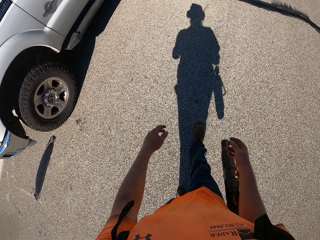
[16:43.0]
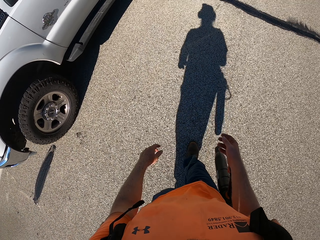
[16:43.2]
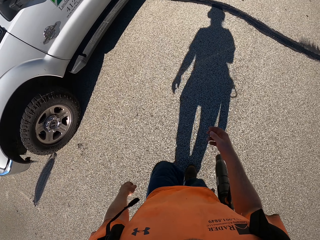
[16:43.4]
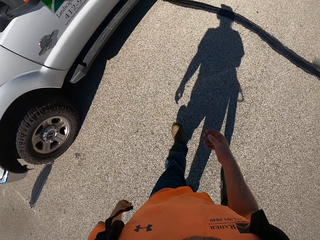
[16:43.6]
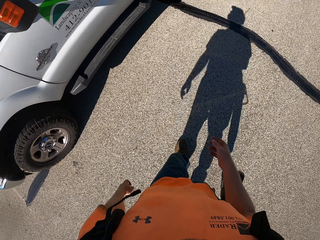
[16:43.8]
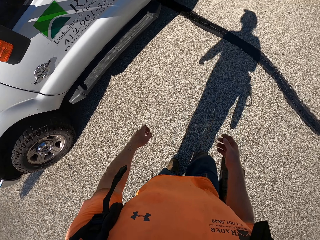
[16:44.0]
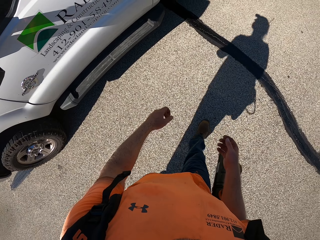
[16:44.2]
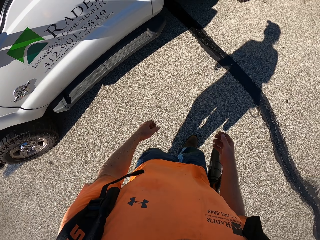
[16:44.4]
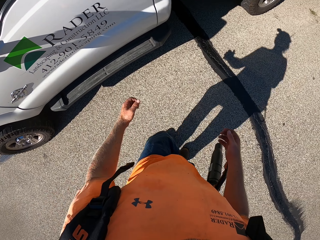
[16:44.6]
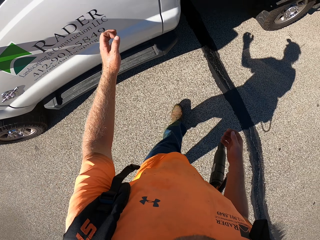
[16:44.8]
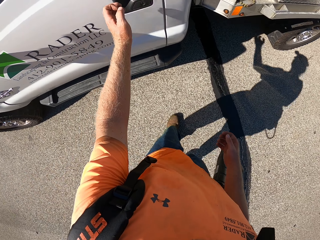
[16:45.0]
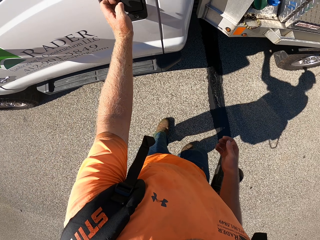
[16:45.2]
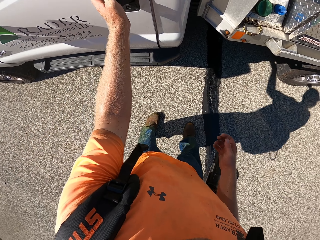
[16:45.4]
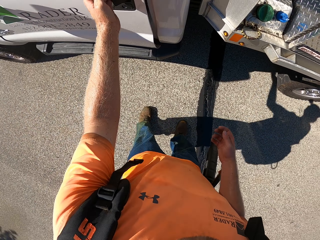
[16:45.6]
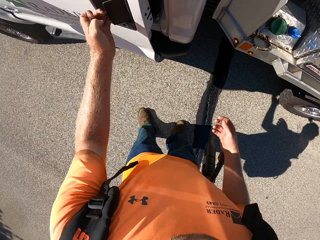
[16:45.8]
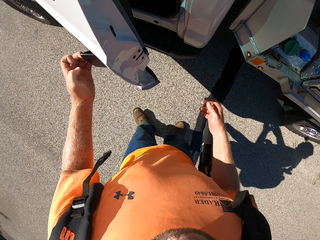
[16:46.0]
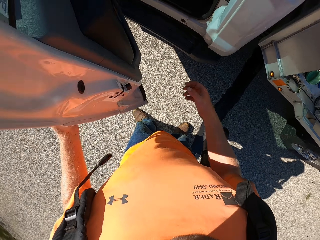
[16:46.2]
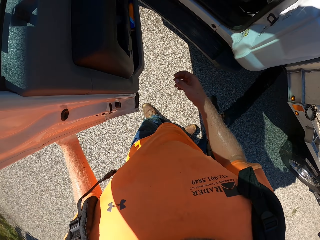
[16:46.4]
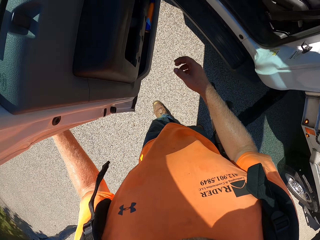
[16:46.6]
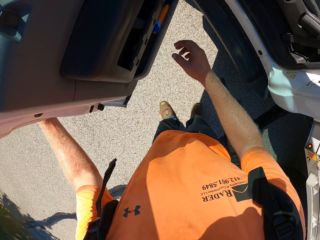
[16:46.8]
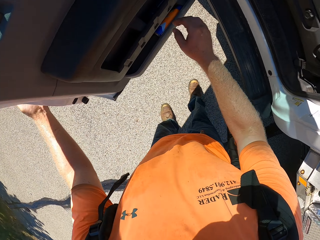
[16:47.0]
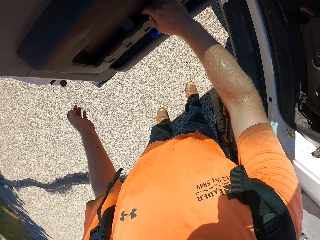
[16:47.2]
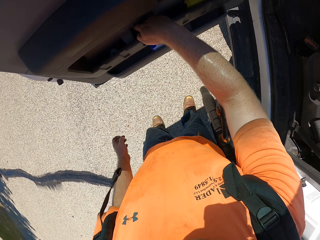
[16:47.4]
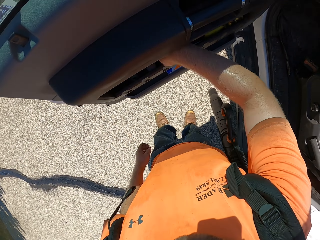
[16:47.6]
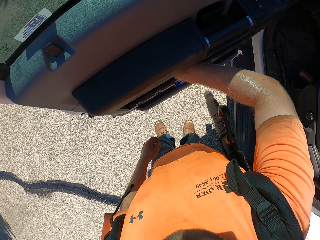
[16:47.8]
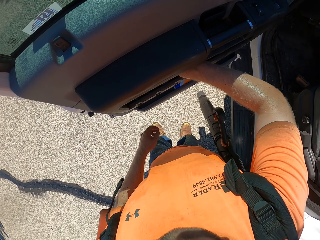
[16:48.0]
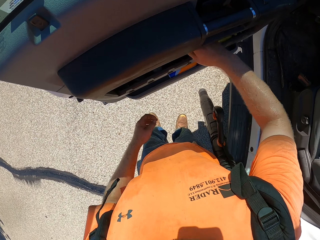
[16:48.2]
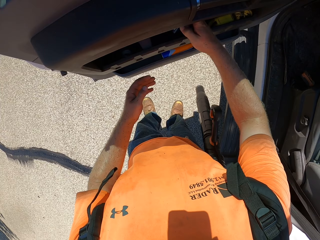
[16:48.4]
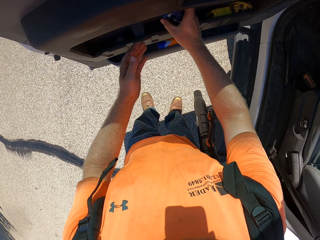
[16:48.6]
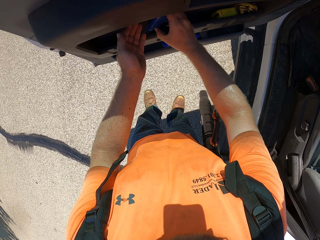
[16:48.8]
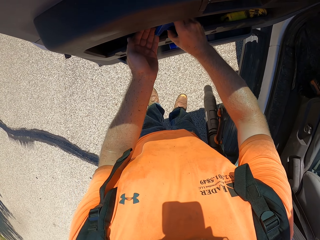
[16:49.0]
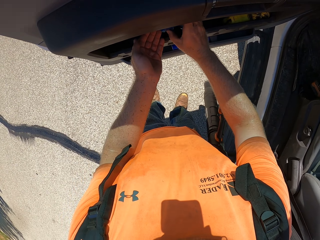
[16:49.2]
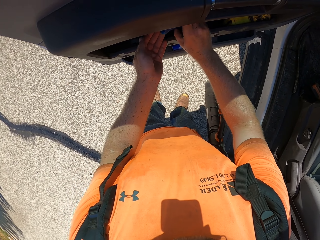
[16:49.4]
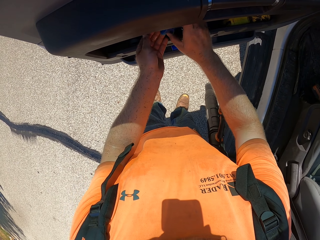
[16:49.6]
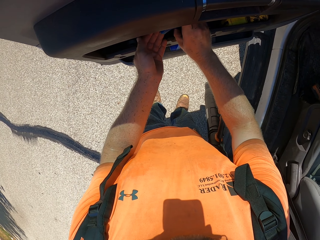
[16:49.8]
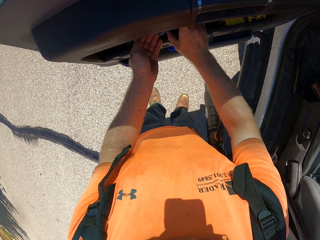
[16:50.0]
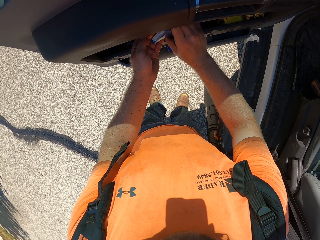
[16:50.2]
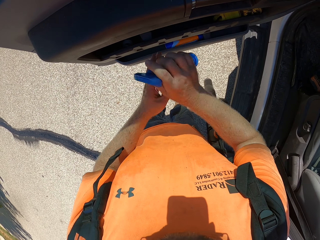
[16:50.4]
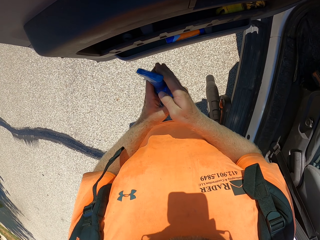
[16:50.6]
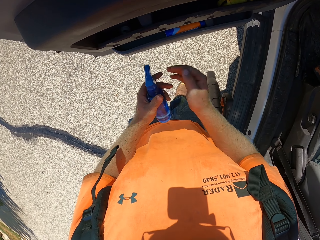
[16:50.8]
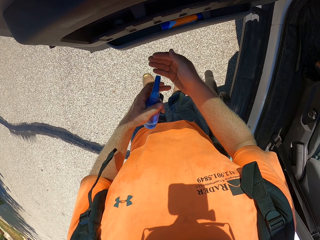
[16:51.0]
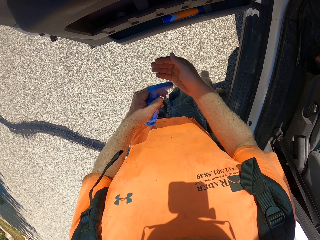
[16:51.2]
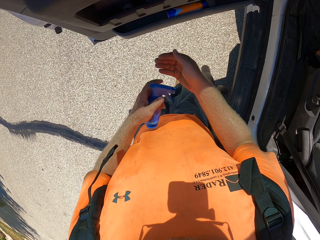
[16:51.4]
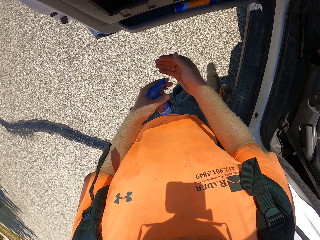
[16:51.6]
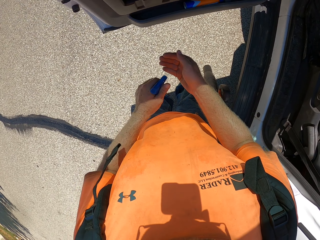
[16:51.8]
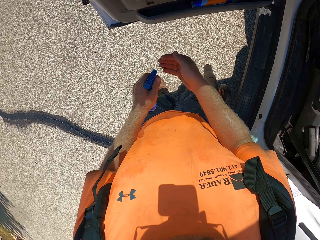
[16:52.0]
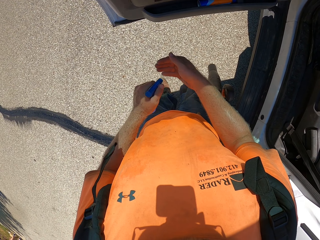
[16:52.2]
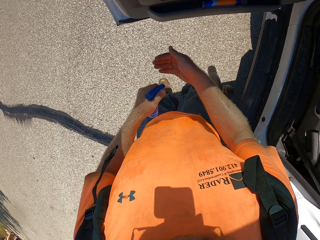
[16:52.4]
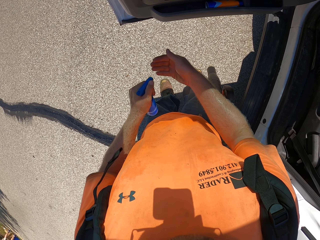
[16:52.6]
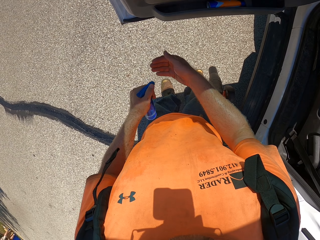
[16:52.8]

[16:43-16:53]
The camera wearer opens the door of the truck with his left hand. He lifts up a hand sanitiser in a map pocket with his right hand. He sprays some sanitiser on his left hand. He takes the hand sanitiser from the map pocket with his right hand. He transfers the hand sanitiser from his right hand to his left hand. He sprays some sanitiser on his right hand.

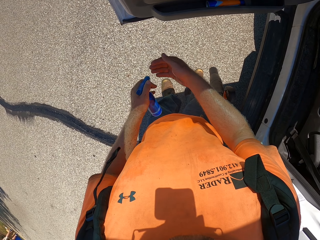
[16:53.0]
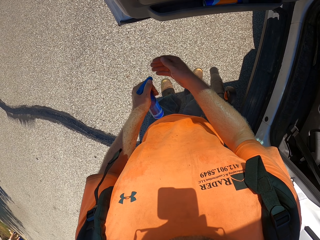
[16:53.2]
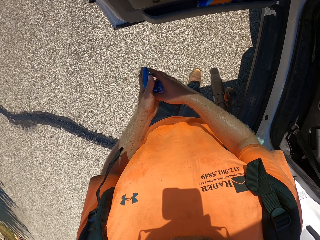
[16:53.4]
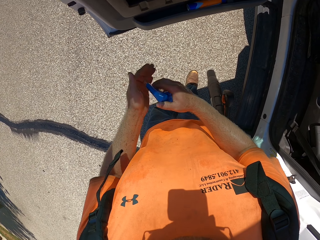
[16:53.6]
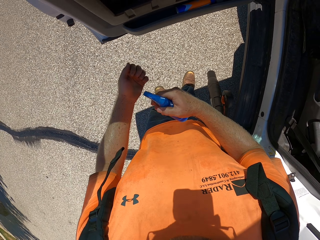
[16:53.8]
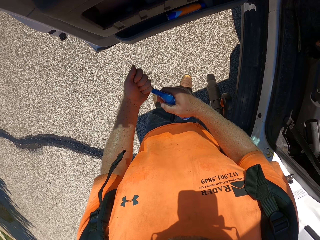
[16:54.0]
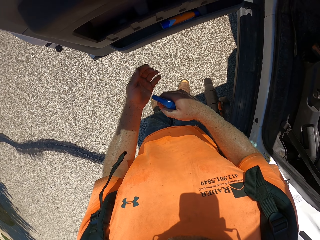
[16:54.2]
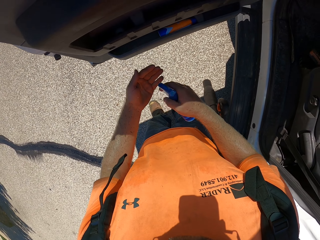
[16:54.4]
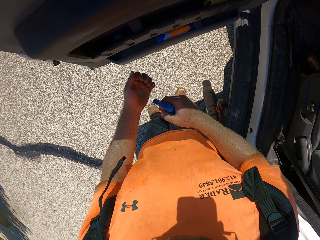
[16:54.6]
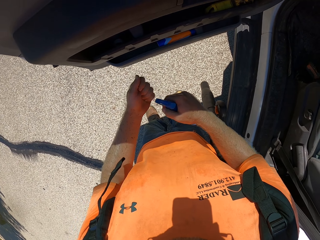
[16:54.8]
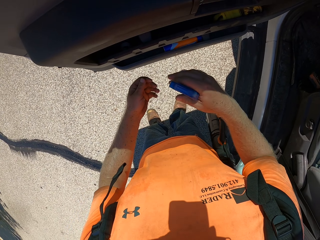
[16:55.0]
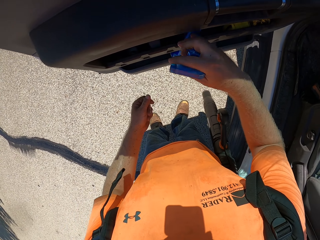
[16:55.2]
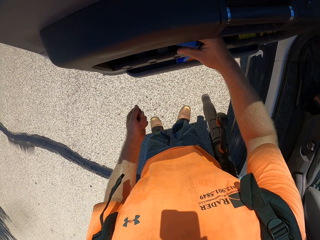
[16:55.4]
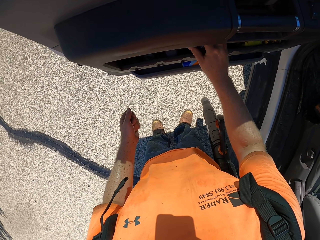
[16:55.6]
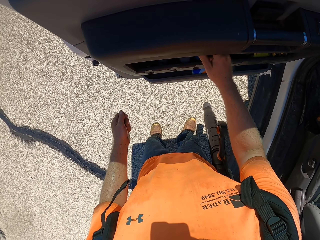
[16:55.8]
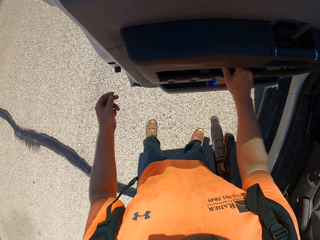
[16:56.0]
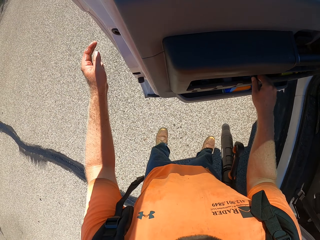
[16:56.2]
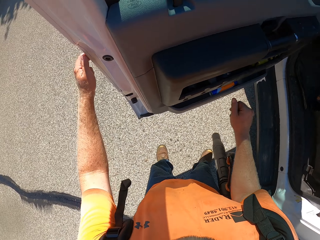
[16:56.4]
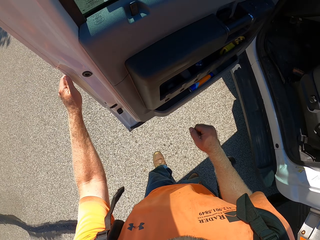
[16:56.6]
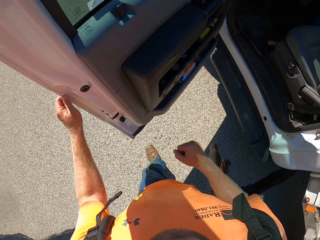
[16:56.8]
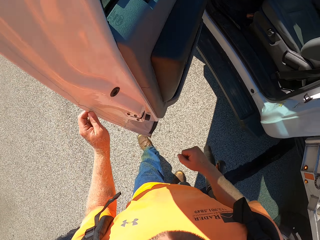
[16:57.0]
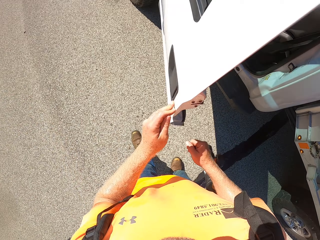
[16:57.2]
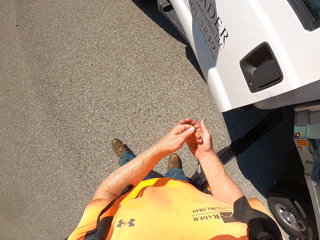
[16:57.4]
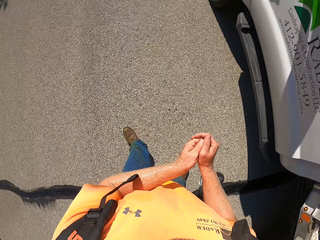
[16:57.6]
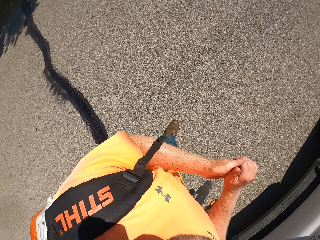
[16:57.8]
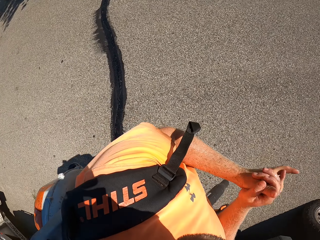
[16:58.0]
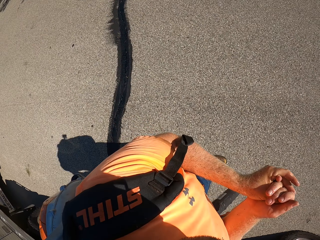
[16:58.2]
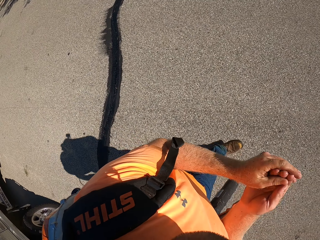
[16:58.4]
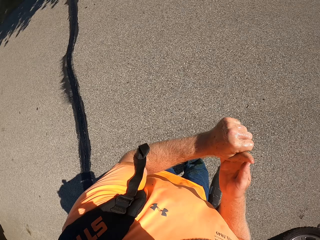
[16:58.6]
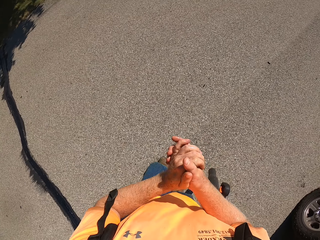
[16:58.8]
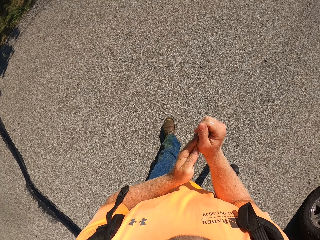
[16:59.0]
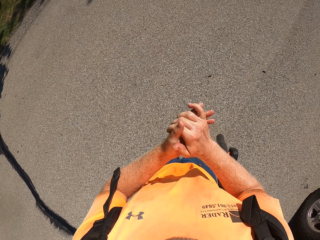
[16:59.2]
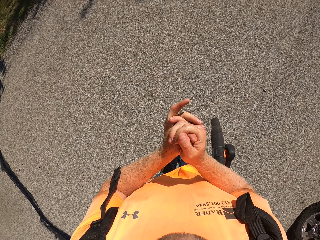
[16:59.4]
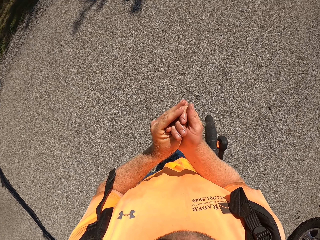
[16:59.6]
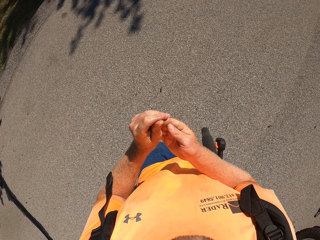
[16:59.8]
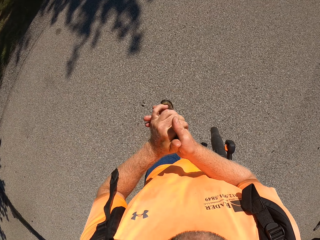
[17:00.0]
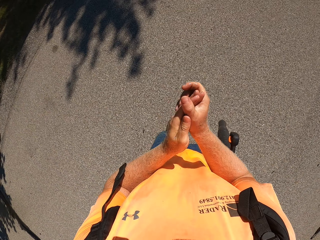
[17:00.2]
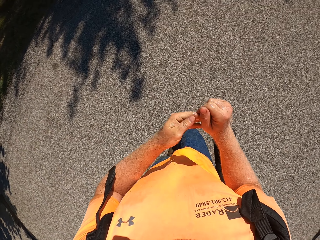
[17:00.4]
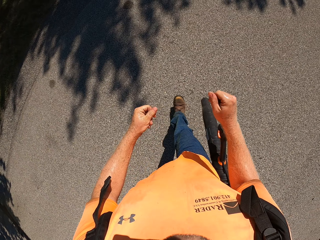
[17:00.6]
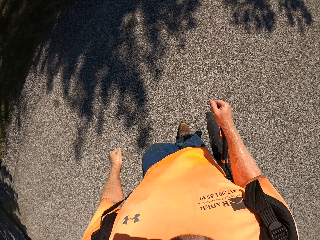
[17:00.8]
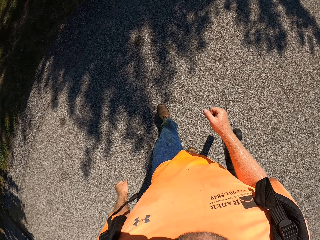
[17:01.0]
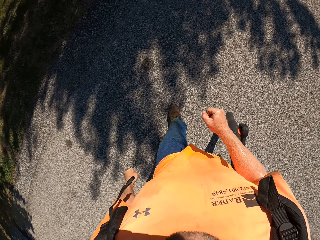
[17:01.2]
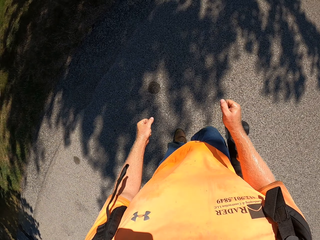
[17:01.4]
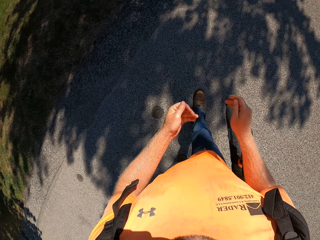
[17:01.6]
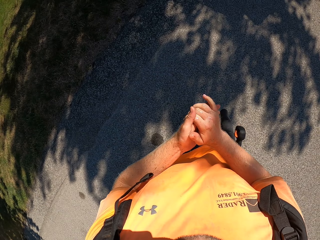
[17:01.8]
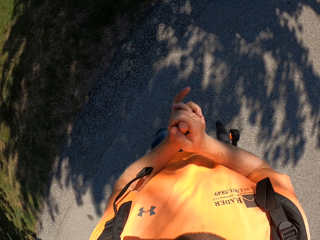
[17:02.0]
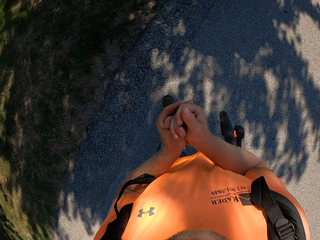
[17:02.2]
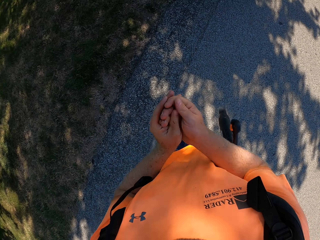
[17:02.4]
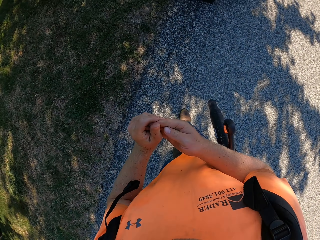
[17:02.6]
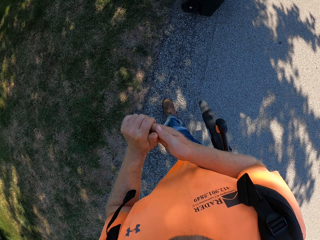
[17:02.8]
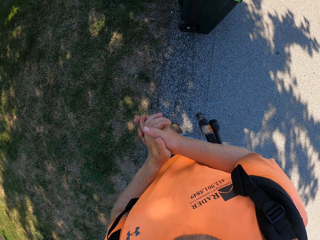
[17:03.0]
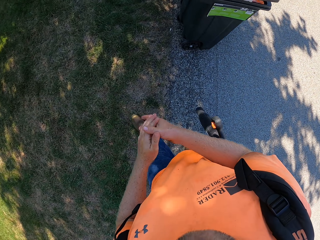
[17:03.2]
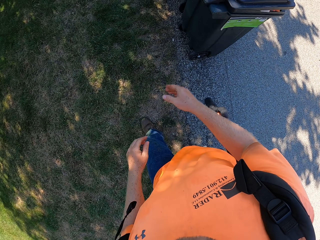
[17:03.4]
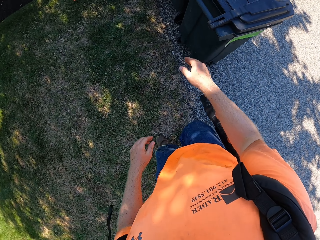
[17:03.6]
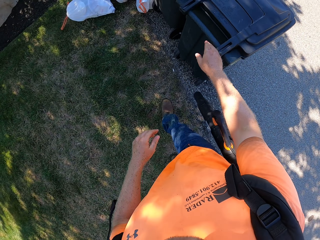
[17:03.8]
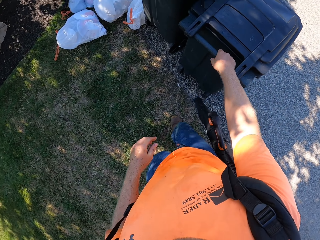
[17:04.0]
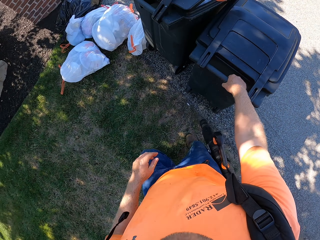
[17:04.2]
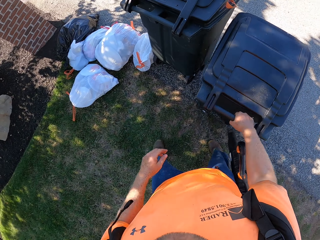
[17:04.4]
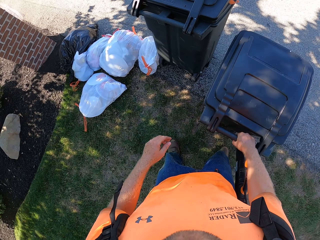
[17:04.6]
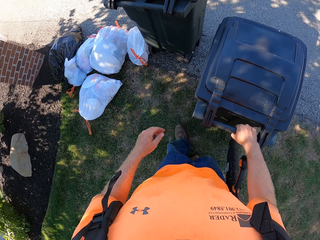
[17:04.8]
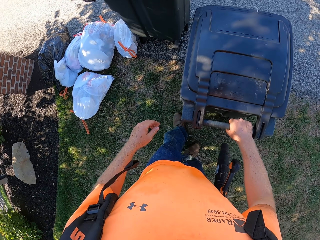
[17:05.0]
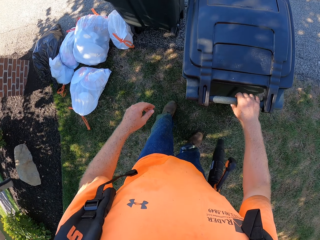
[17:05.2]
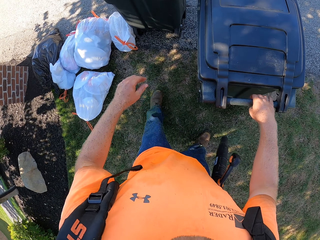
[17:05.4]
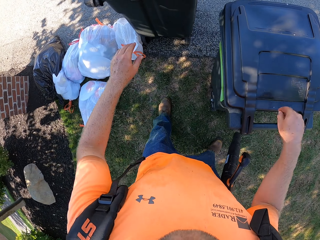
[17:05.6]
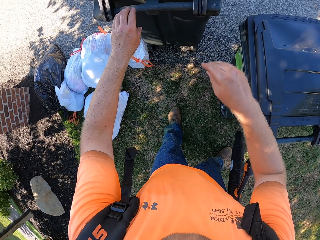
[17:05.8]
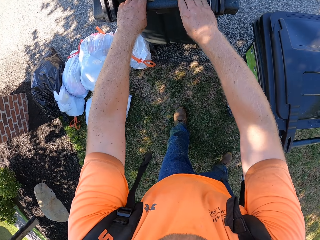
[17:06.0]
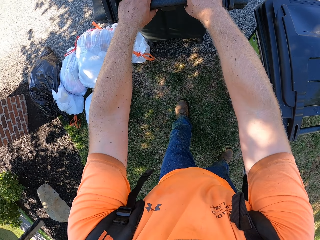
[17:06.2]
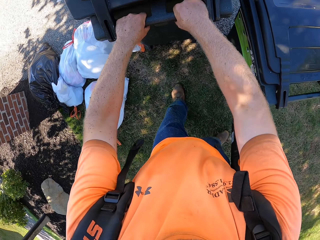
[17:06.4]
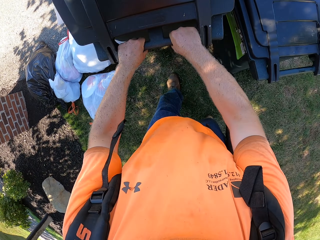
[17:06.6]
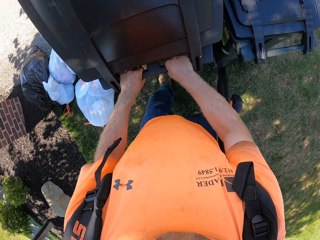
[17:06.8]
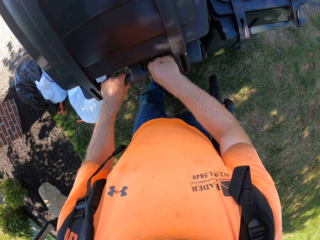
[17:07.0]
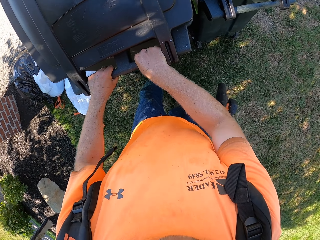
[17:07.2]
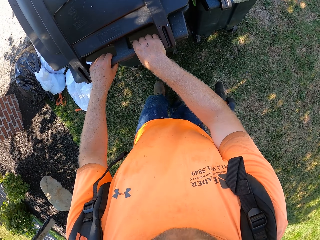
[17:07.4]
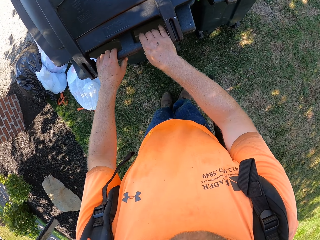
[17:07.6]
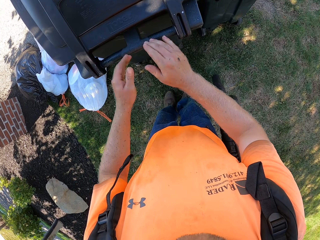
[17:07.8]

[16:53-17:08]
The camera wearer transfers the hand sanitiser from his left hand to his right hand. He sprays some sanitiser on his left hand. He puts the hand sanitiser into the map pocket on the side of the car door with his right hand. He closes the door of the truck with his left hand. He rubs his hands together. He moves towards the trash bins on the road. He walks on the grass. He shifts the trash bin from the road to the lawn with his hands. He touches the trash bin. He shifts another trash bin from the road to the lawn with his hands. He touches the other trash bin.
